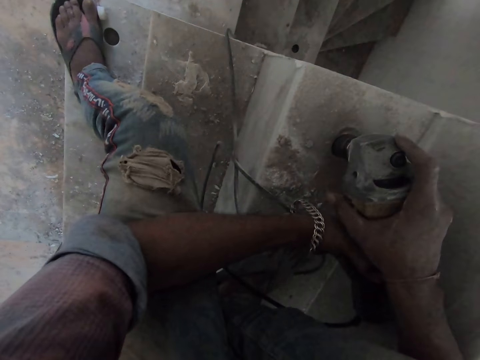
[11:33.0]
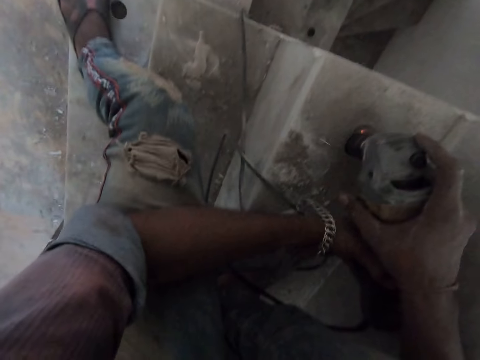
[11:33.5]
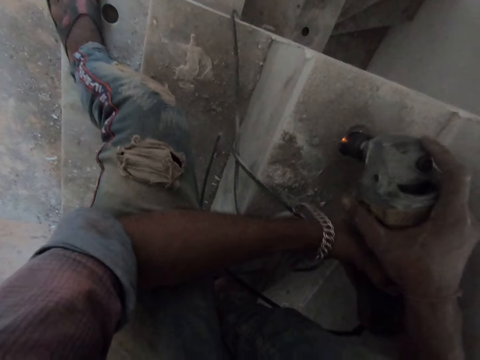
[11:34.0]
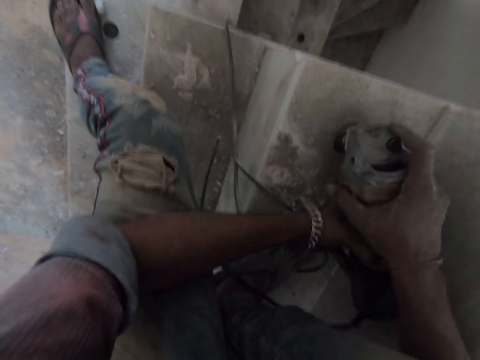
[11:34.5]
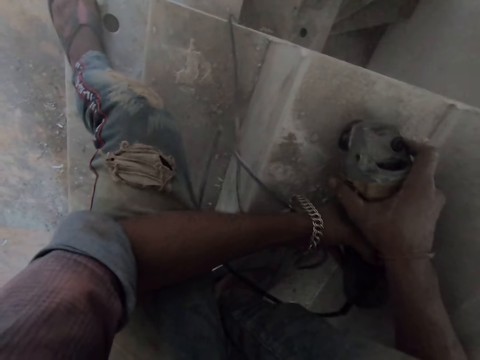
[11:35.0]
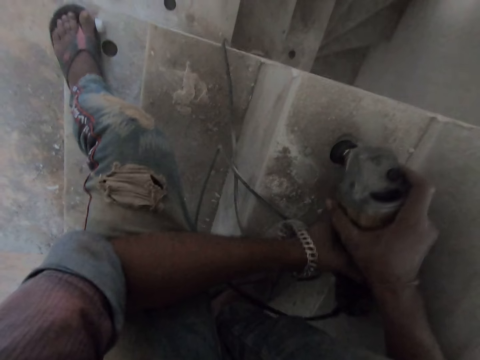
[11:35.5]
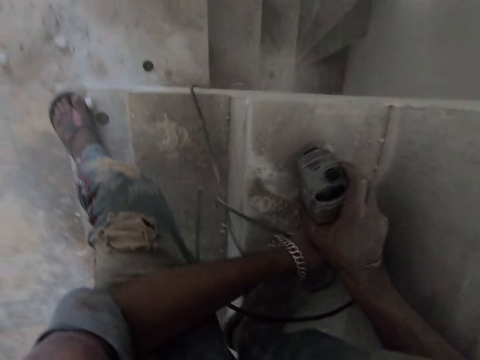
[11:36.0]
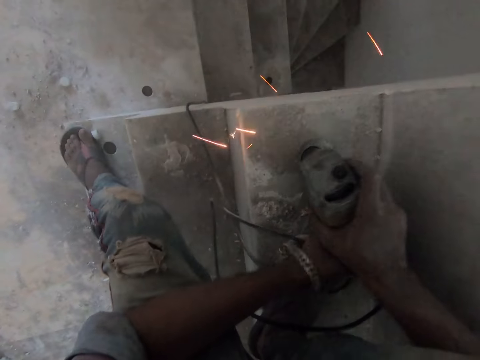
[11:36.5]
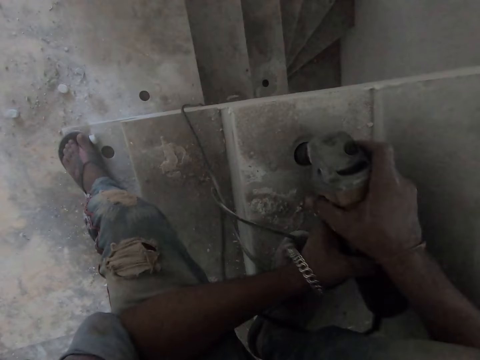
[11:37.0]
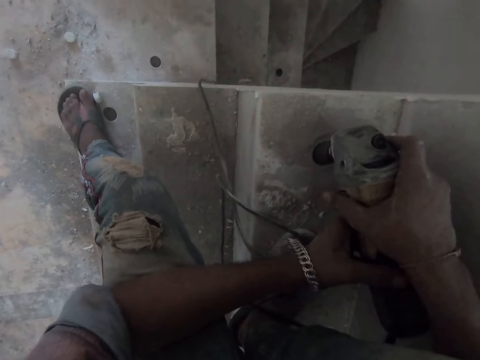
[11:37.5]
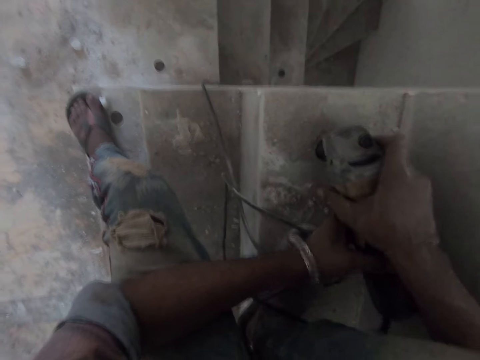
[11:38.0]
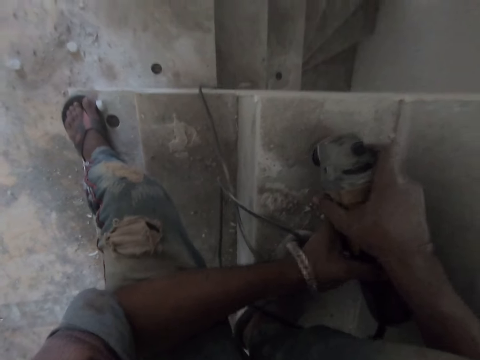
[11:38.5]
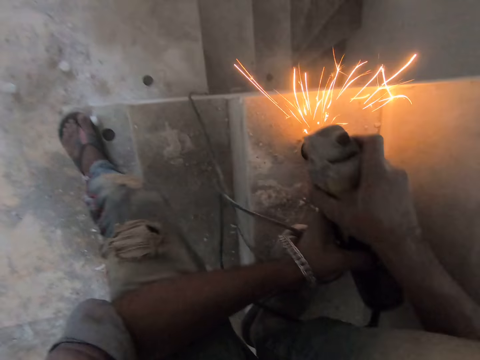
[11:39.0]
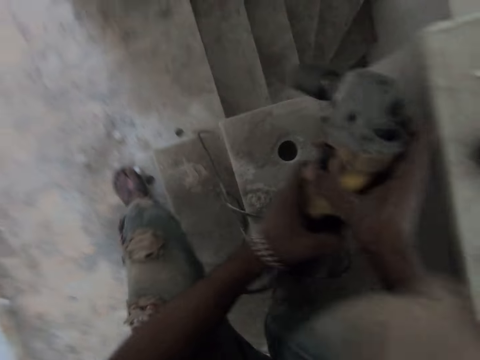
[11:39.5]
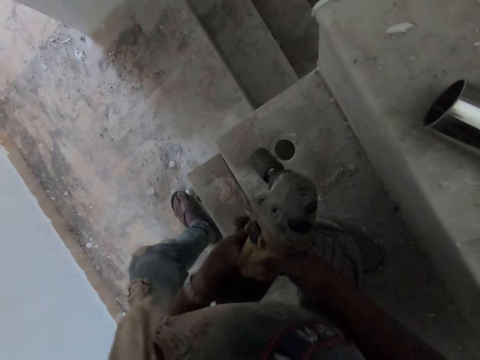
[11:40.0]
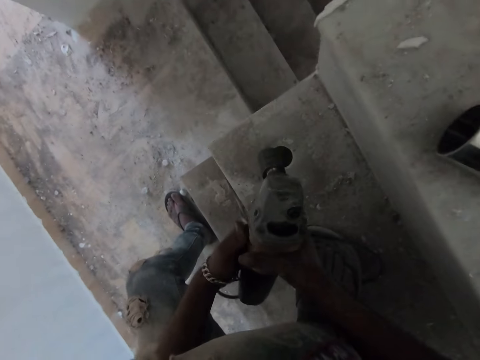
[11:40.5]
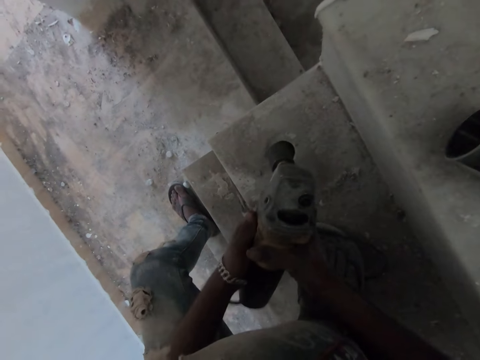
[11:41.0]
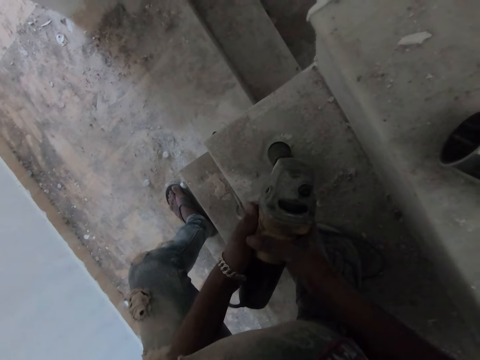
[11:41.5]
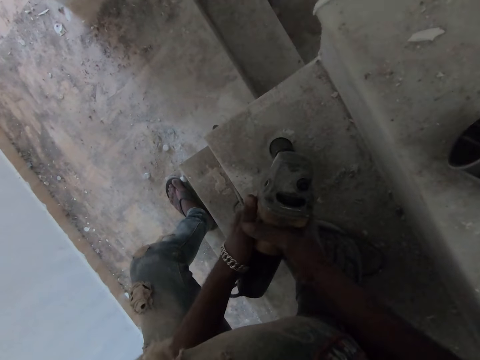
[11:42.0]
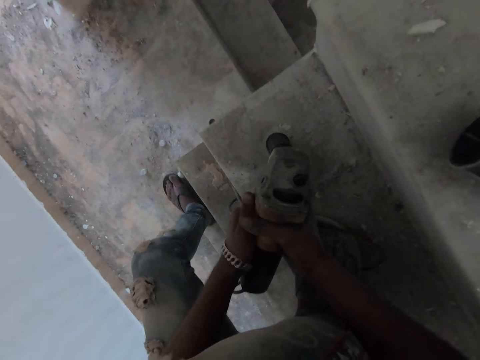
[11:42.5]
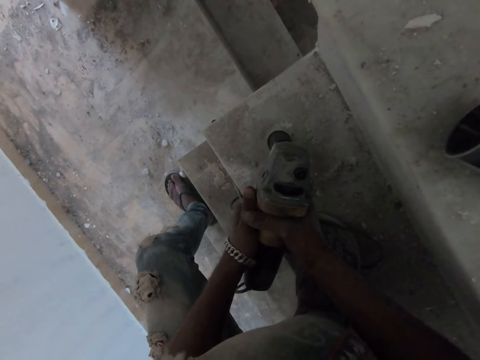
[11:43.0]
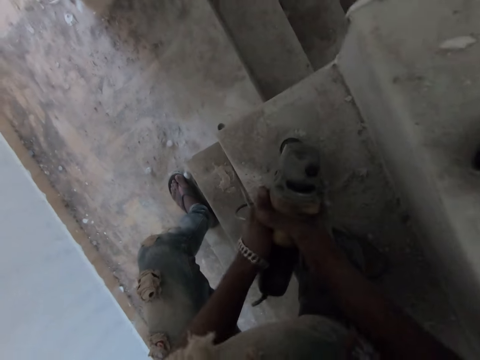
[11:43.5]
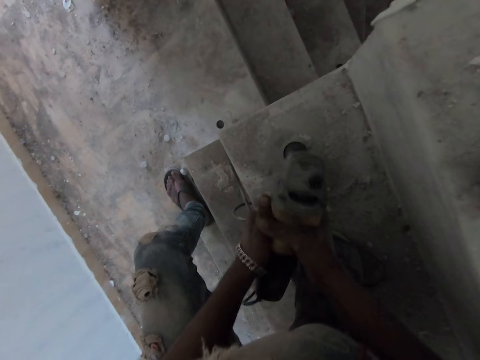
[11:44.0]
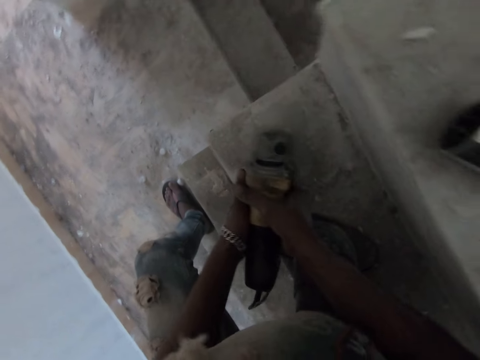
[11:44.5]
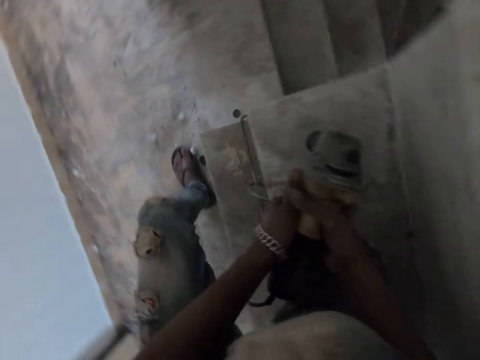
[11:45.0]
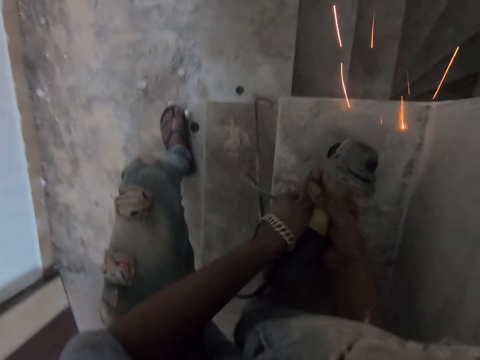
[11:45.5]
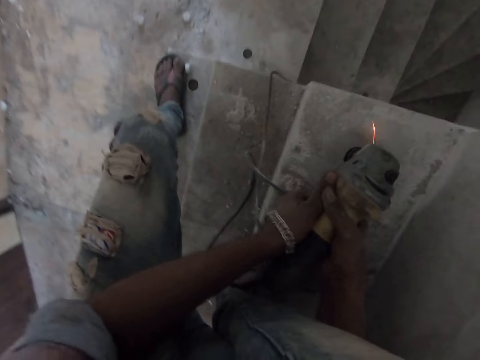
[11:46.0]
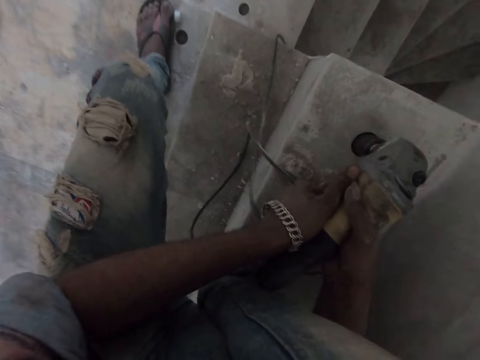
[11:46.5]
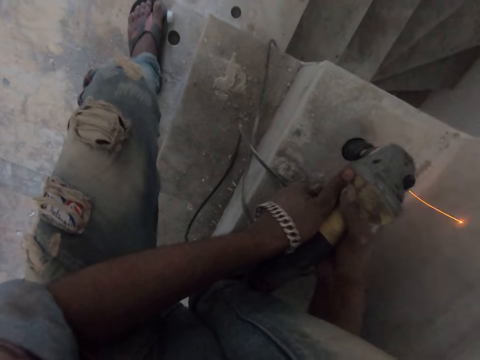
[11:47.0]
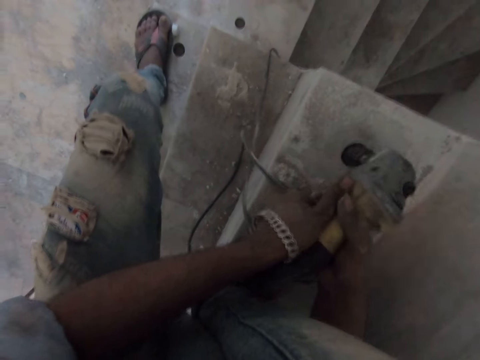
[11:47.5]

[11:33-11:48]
The camera wearer removes the rotary hammer drill from the stair with both hands. He adjusts the rotary hammer drill in his hands with both hands. He turns around. He drills the hole in the stair with the rotary hammer drill in both hands. He holds the drill.

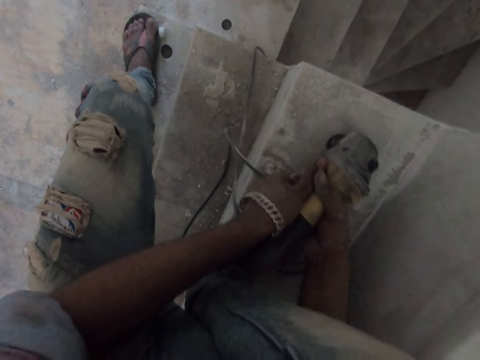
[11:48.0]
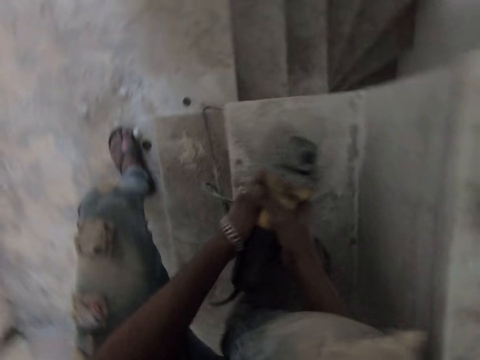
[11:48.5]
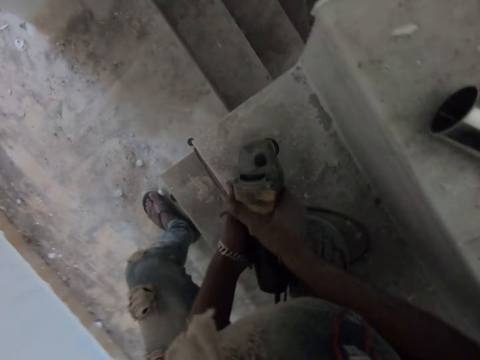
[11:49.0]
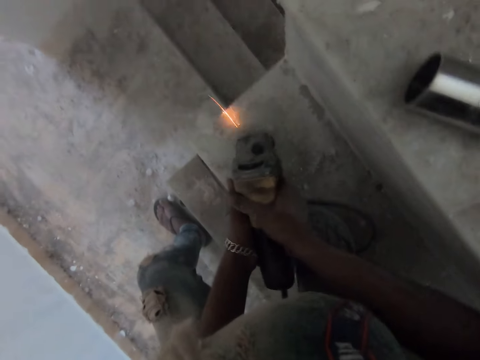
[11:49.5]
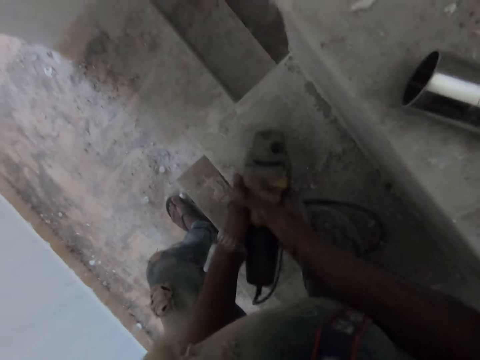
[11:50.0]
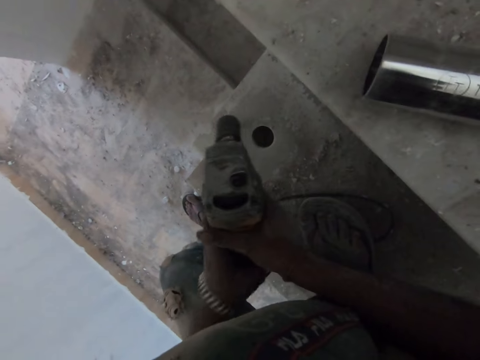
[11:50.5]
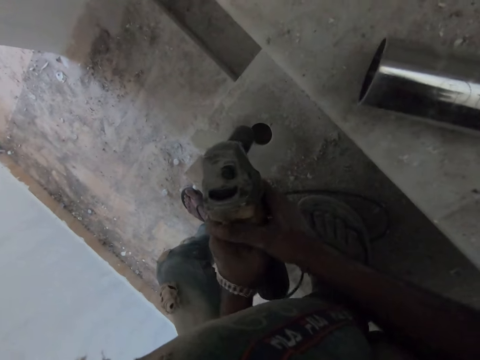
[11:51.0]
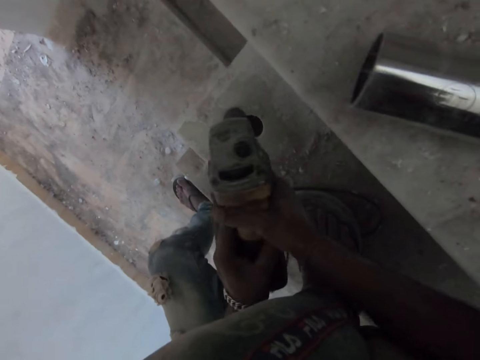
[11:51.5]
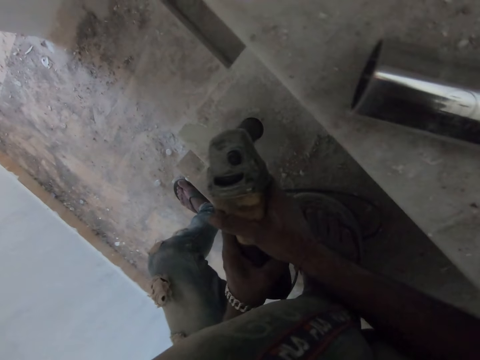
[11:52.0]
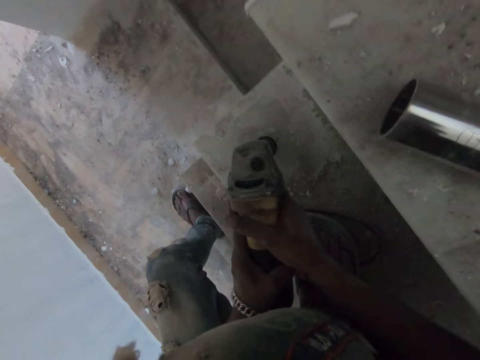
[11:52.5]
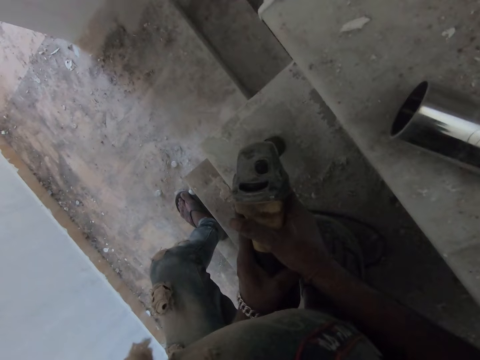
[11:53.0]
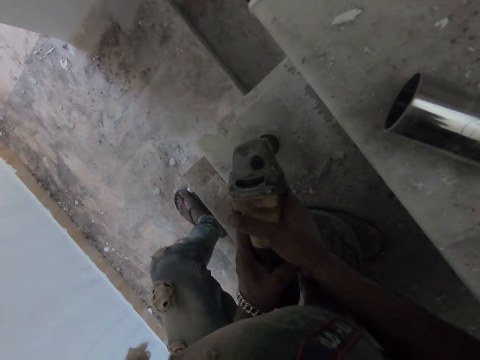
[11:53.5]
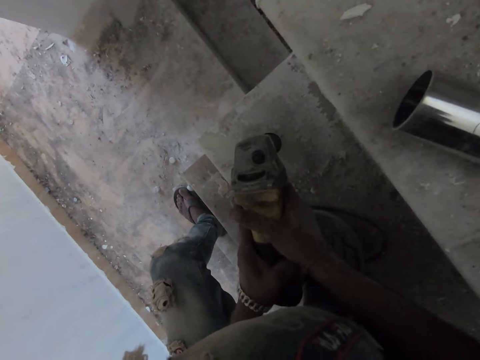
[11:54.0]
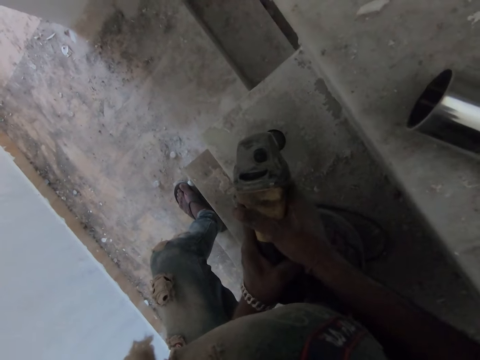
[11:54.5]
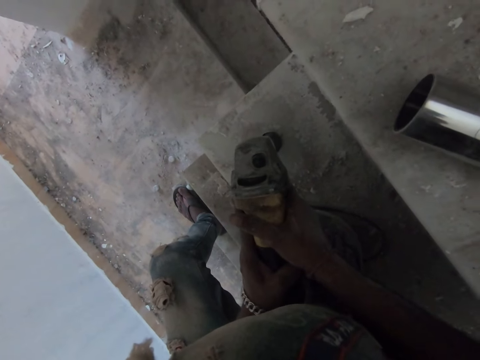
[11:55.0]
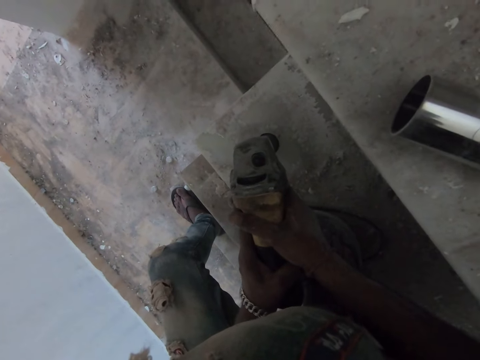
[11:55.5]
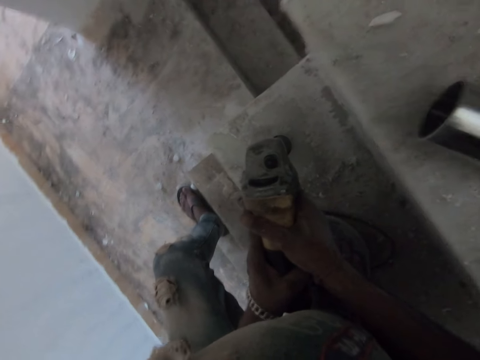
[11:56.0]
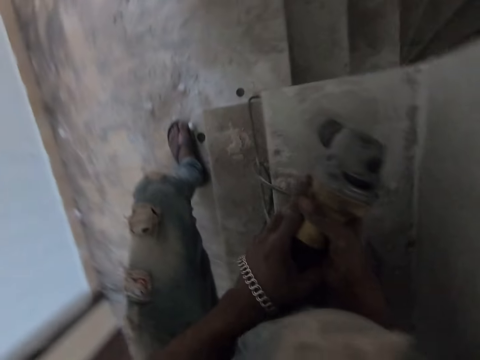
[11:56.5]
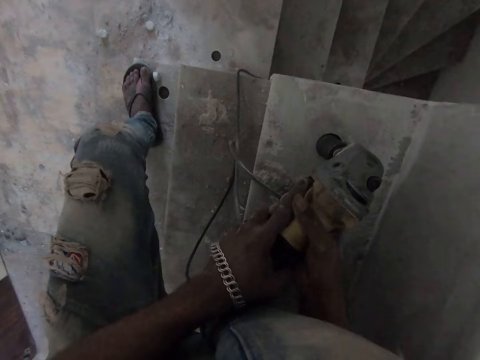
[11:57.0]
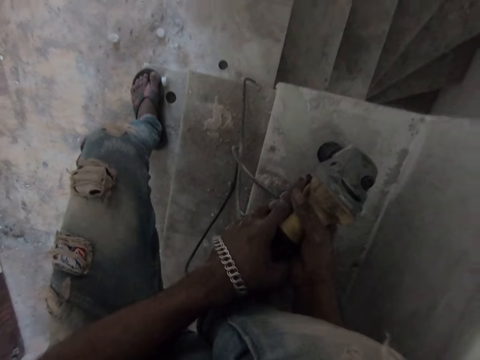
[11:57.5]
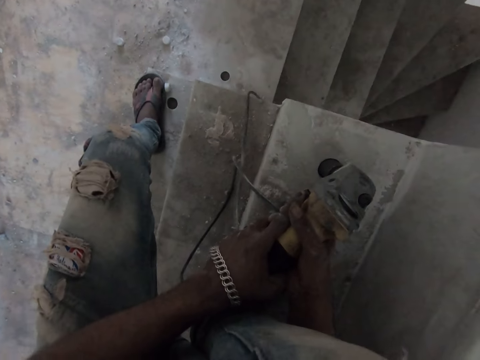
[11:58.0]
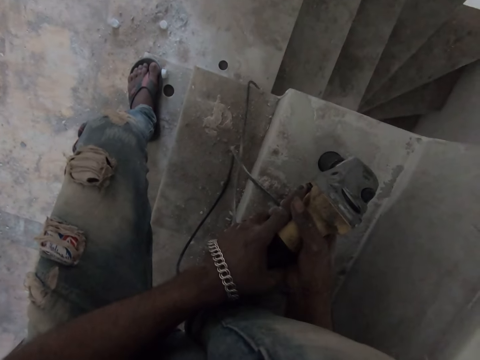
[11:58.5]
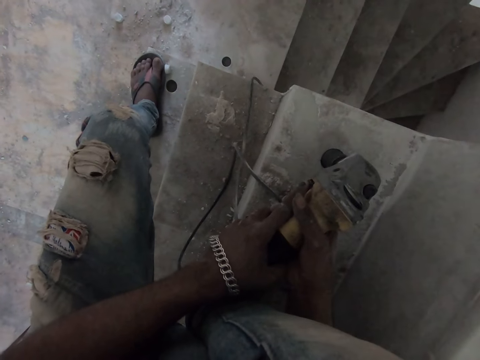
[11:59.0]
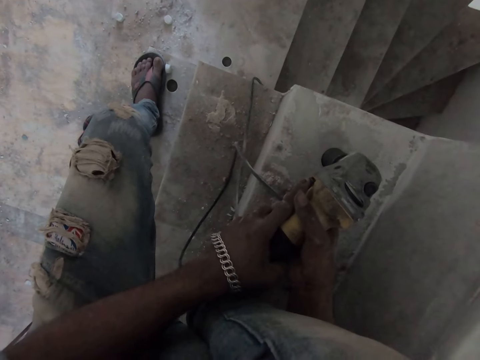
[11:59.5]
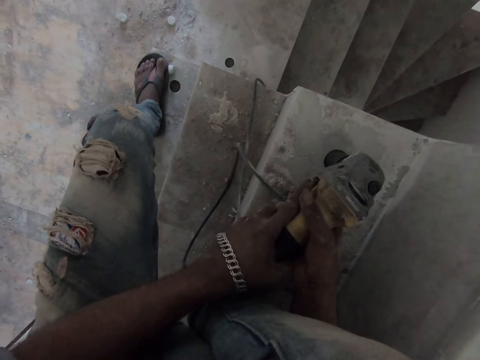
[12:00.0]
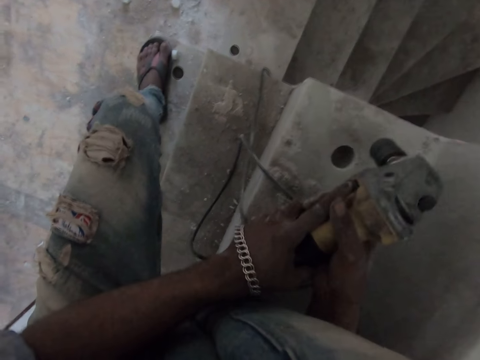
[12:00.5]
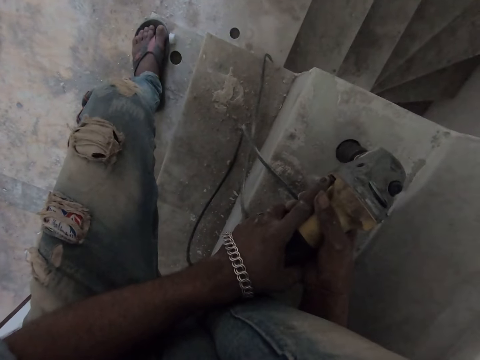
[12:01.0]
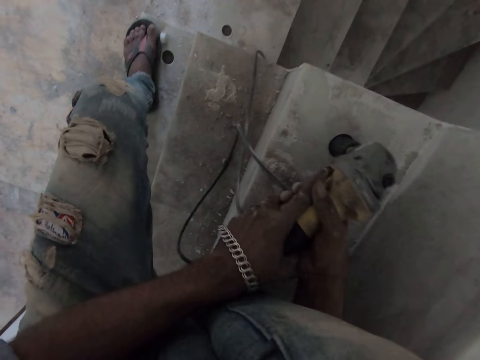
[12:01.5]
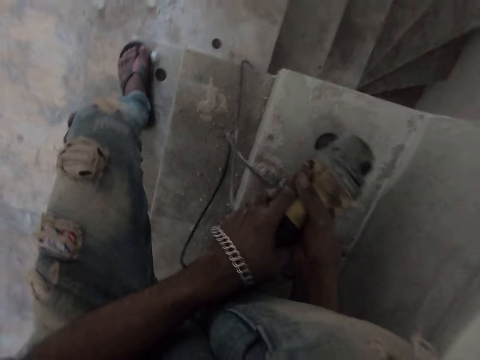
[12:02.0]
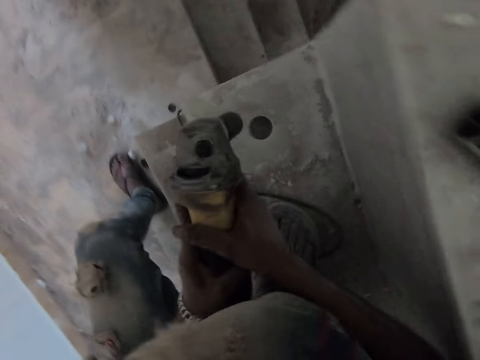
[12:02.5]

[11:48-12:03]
The camera wearer removes the rotary hammer drill from the stair with both hands. He adjusts the rotary hammer drill in his hands with both hands. He holds the drill. He drills the hole in the stair with the rotary hammer drill in both hands.
